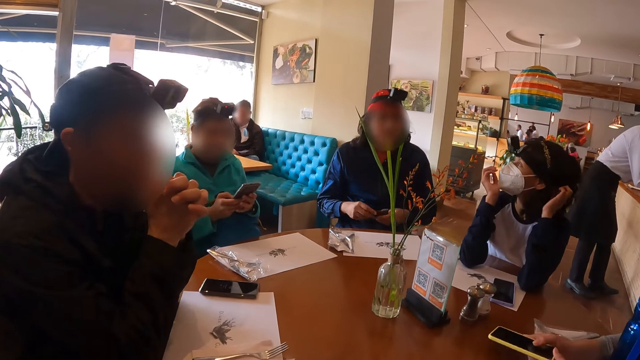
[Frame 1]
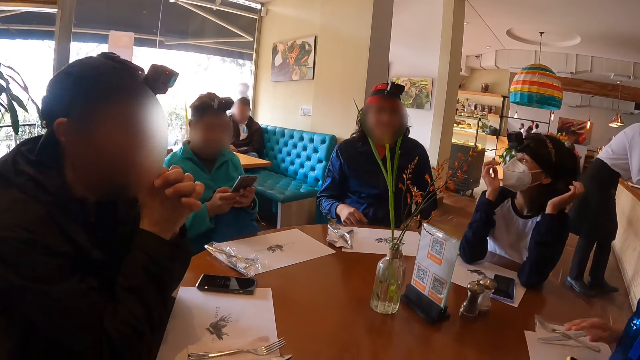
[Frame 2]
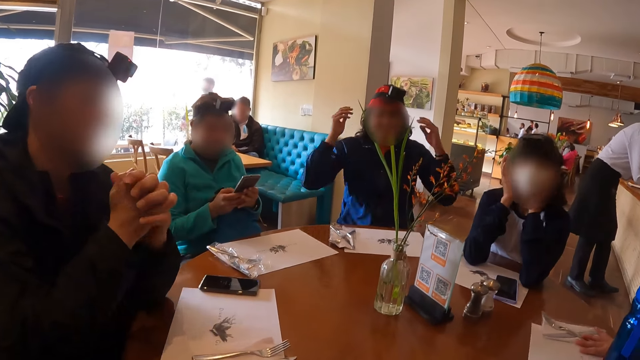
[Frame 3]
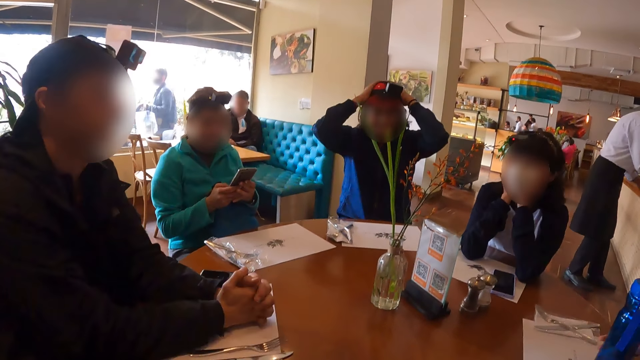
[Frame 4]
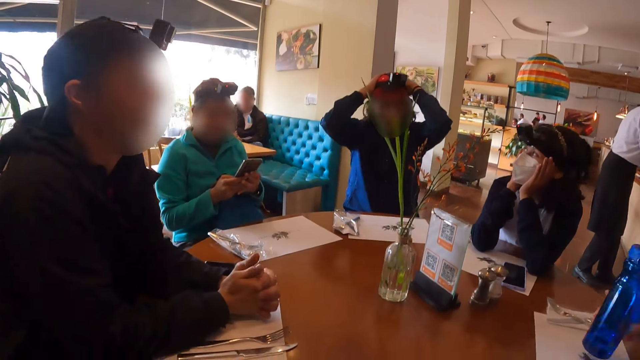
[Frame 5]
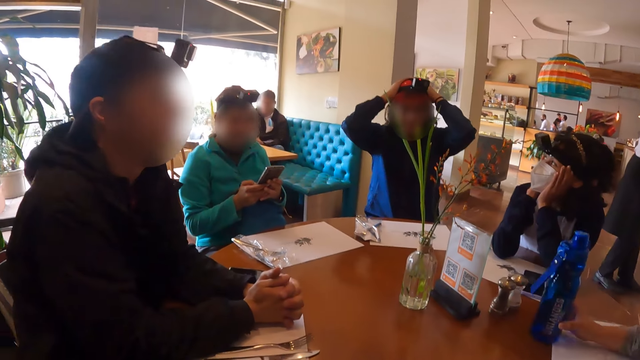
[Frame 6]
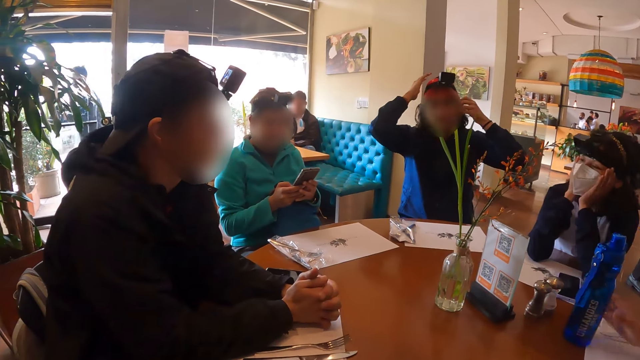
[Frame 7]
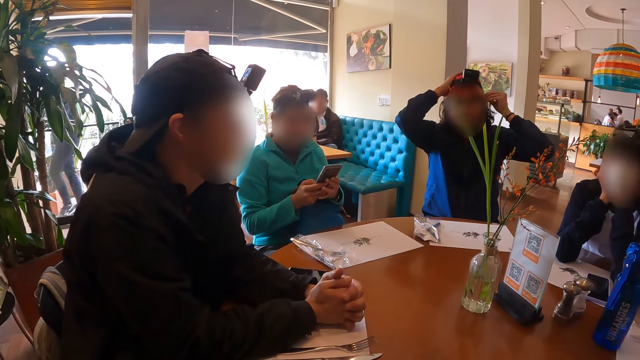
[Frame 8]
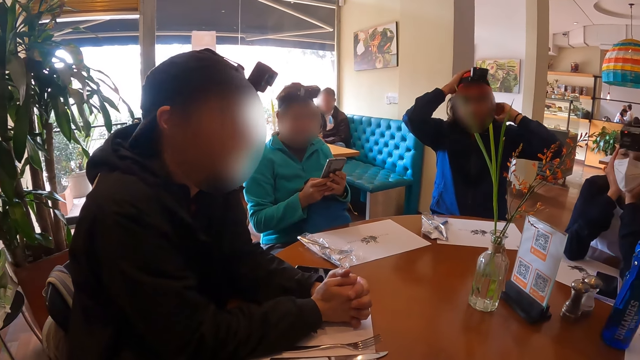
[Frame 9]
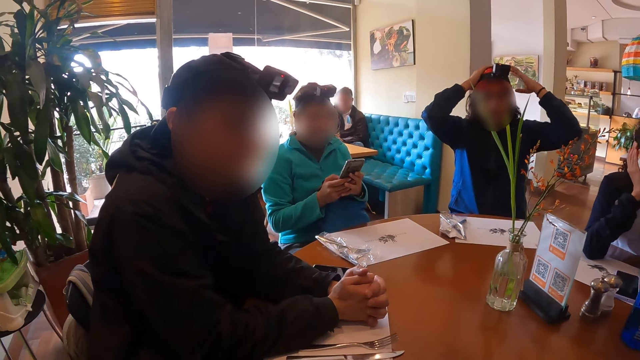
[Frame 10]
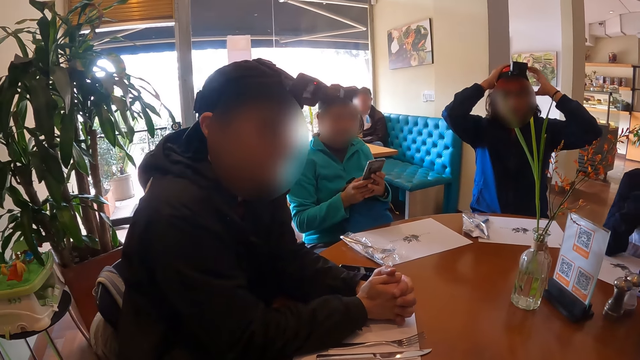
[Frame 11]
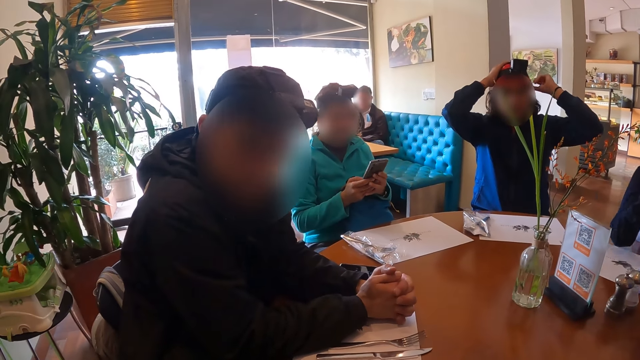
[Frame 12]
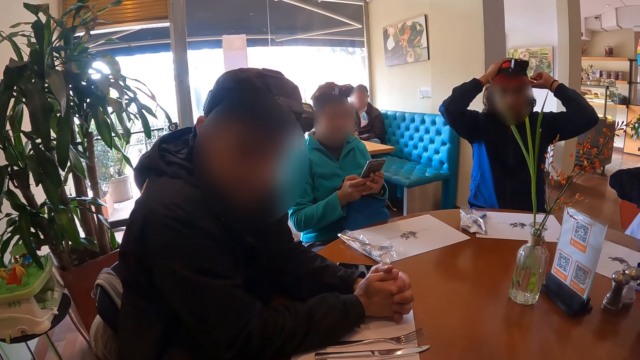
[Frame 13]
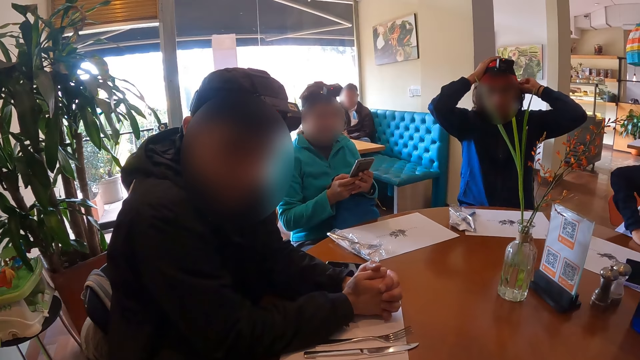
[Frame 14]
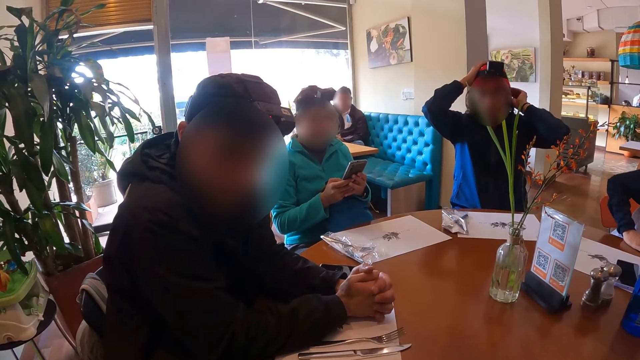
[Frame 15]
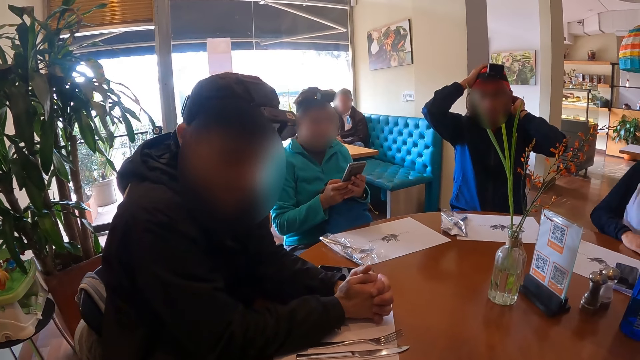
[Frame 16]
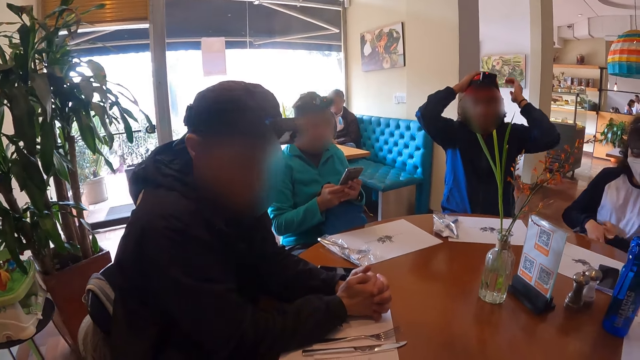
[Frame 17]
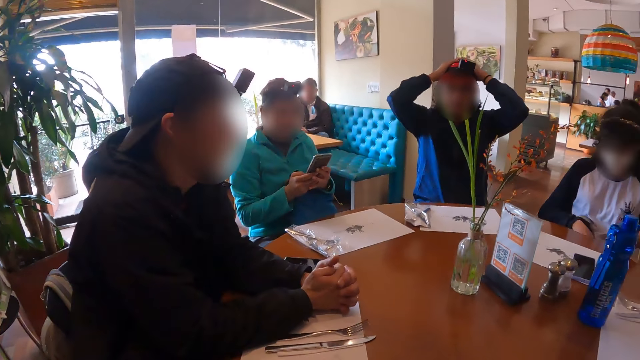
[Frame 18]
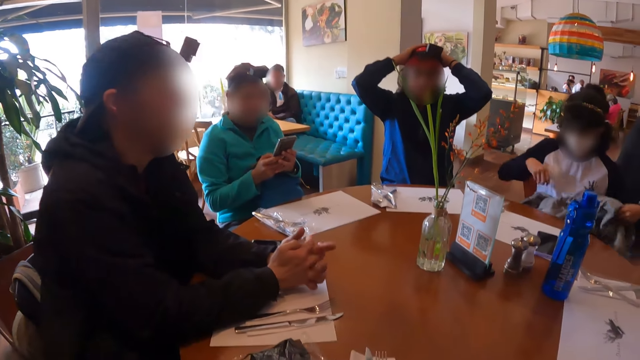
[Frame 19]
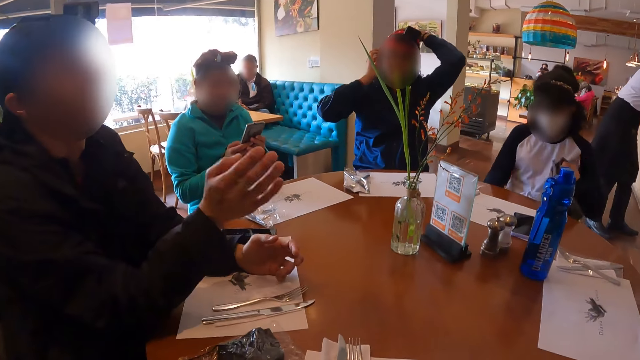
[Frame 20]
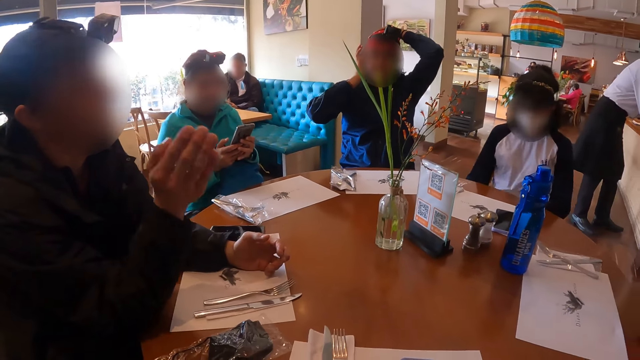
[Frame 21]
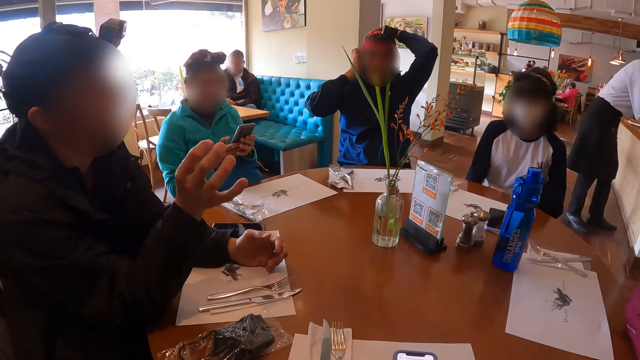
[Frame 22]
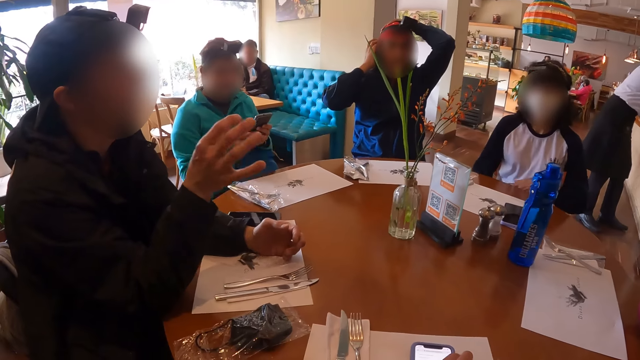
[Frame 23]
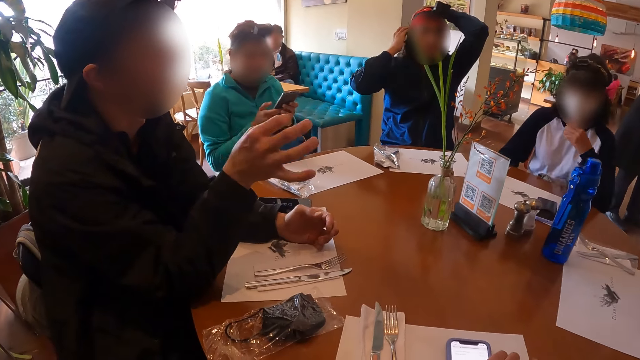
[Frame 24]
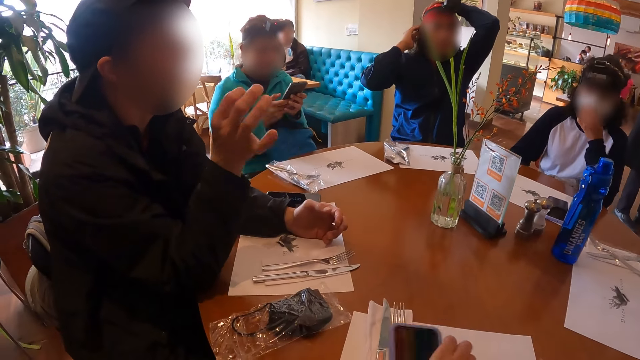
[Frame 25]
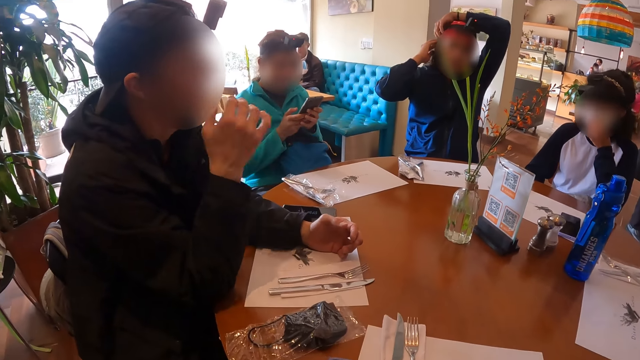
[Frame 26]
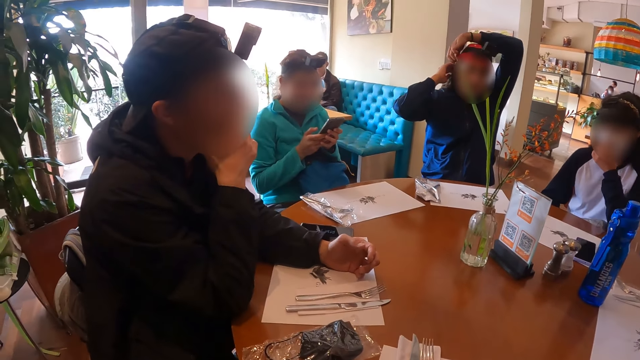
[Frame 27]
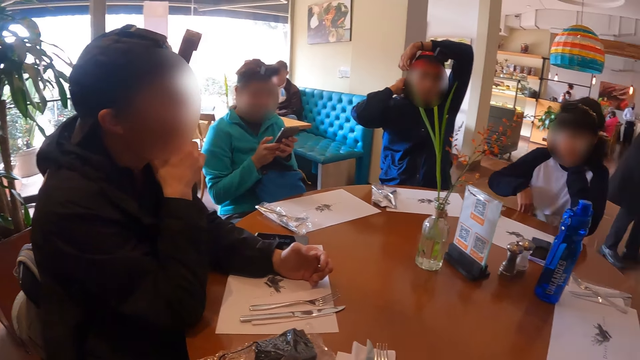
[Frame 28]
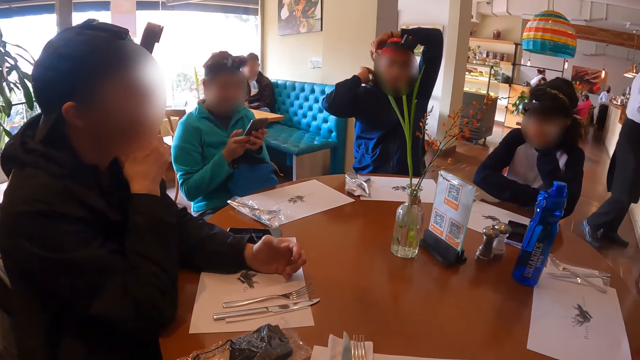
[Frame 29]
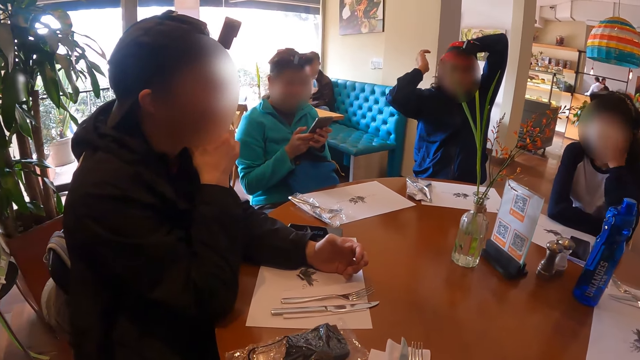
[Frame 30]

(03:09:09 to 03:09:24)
A man places the facemask on his thigh with his left hand. A woman places her hands on her face. The man touches his head with his hands and touches his camera. Another woman moves the water bottle on the table with her right hand. She places the water bottle on the table. The man adjusts his hair with his left hand. The camera wearer turns and speaks to another man. A third woman adjusts a jacket on her lap with both hands. The camera wearer moves a phone on the table with his right hand. The third woman adjusts her mask on her face with her left hand.

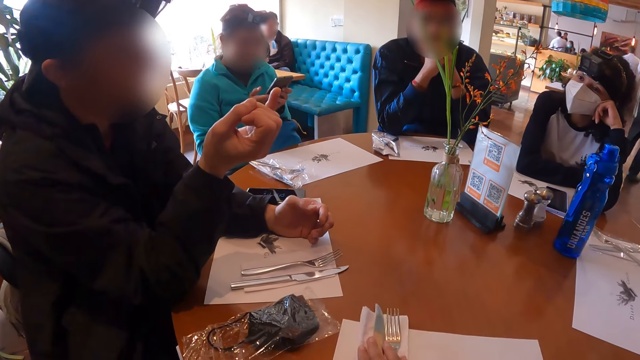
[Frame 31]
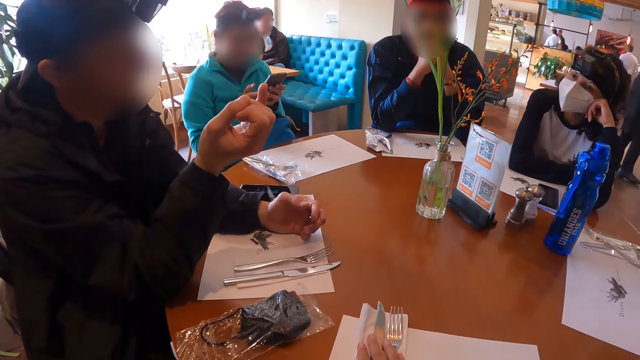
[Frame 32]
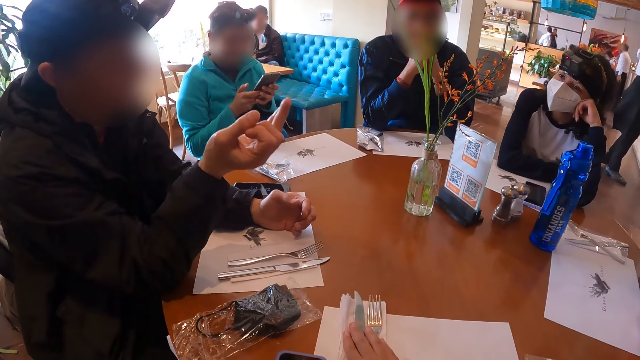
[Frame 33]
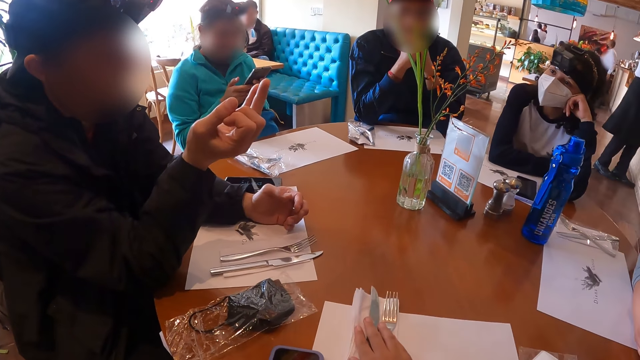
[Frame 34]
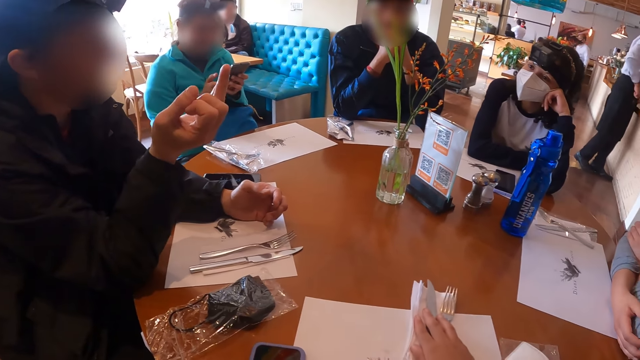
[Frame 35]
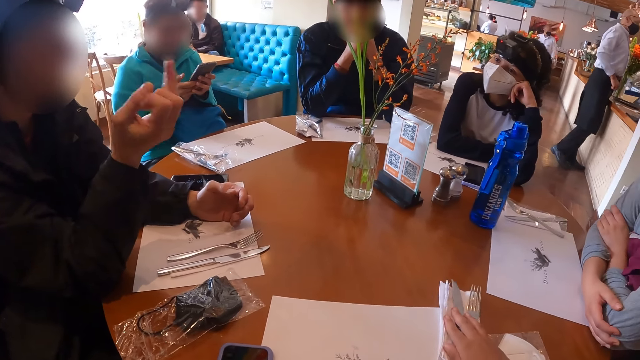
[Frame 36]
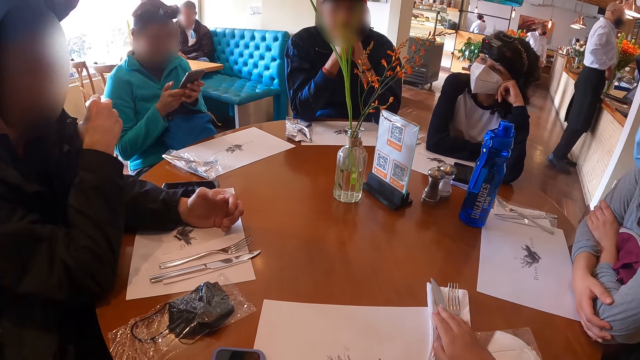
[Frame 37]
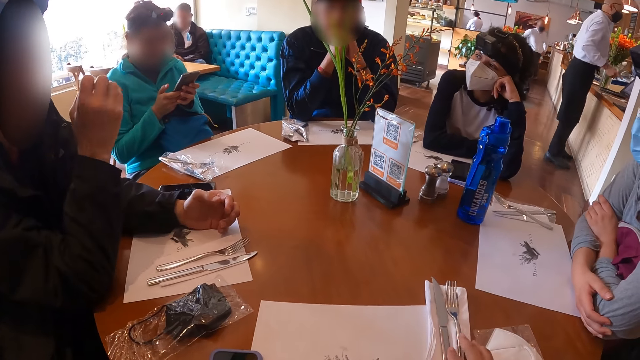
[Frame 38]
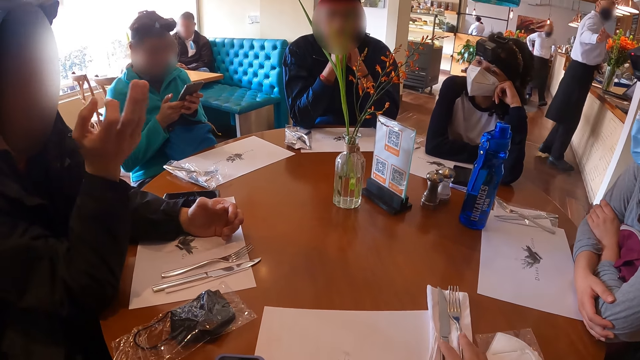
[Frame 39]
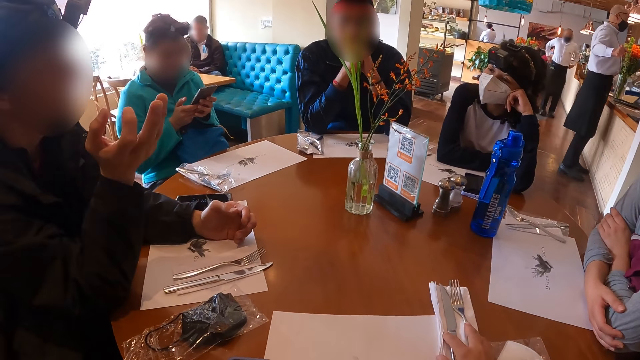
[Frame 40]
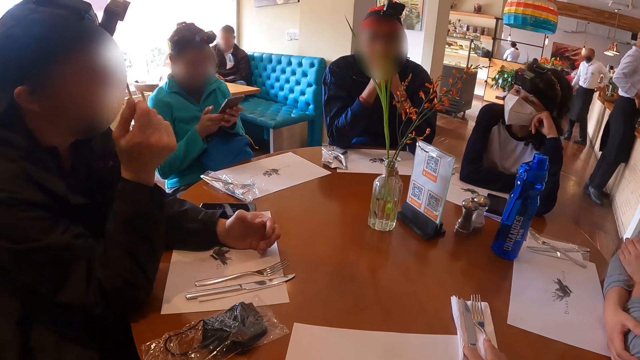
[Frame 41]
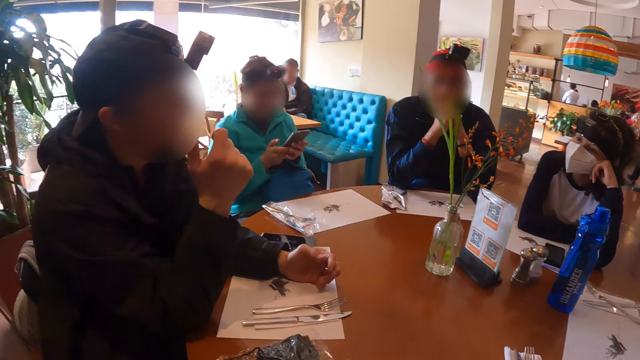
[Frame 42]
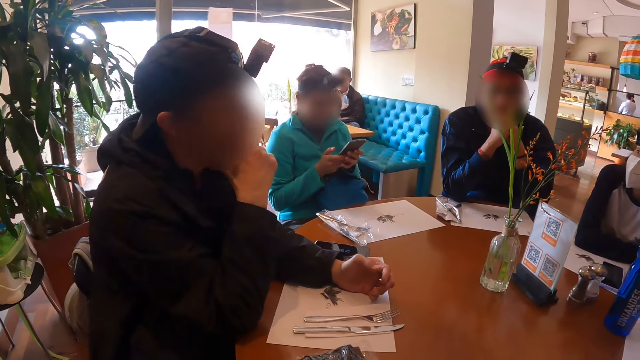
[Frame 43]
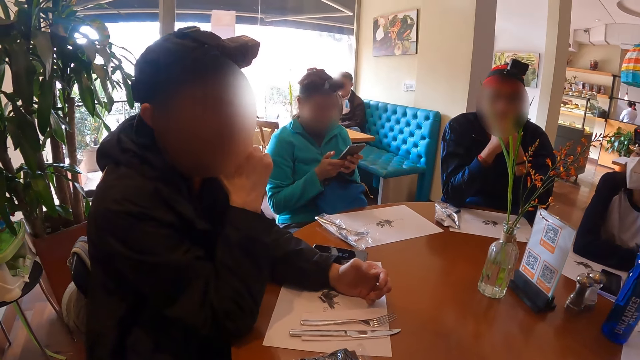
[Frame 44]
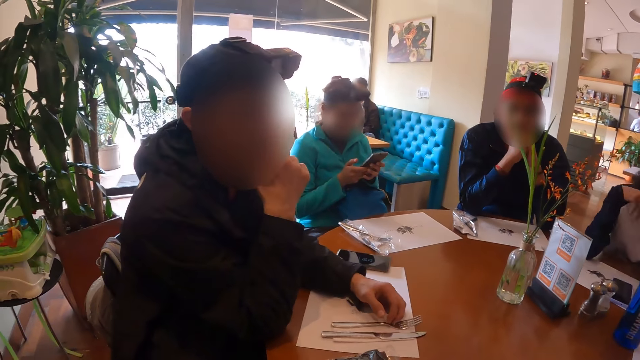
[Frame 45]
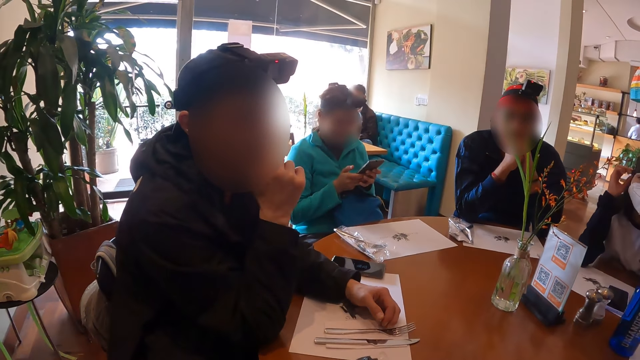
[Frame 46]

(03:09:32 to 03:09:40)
The camera wearer adjusts a fork and a knife on a napkin on a table mat on the table with his right hand. He pushes the fork on the table. A woman adjusts the camera on her head with both hands.
